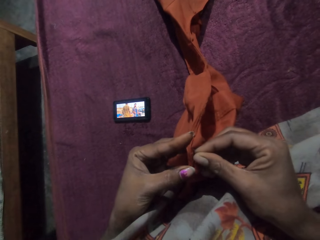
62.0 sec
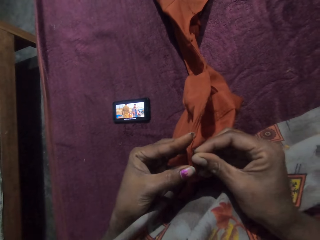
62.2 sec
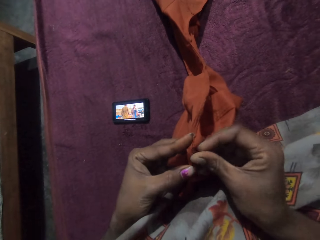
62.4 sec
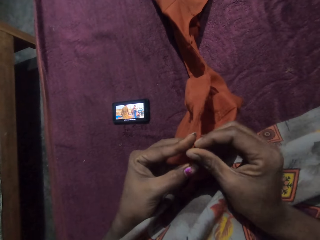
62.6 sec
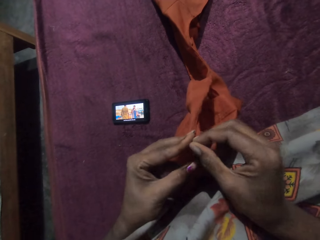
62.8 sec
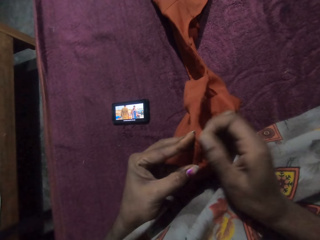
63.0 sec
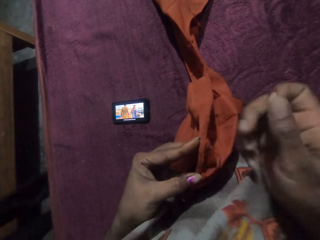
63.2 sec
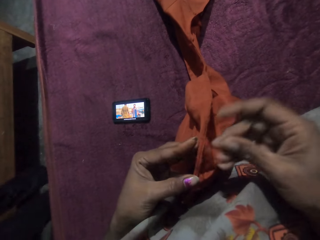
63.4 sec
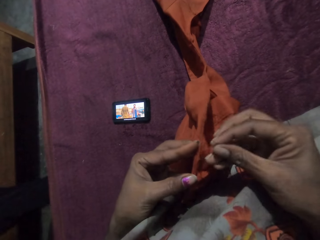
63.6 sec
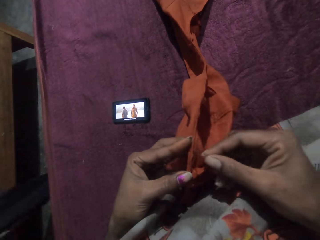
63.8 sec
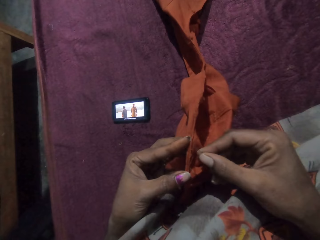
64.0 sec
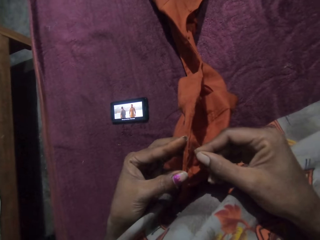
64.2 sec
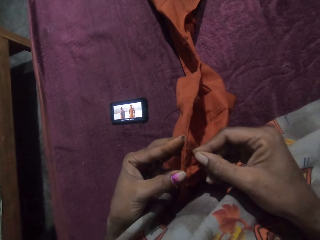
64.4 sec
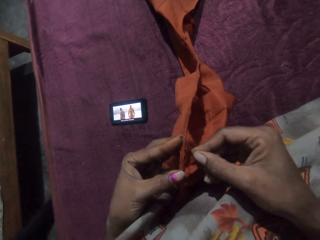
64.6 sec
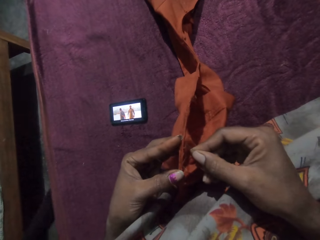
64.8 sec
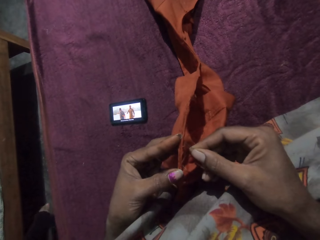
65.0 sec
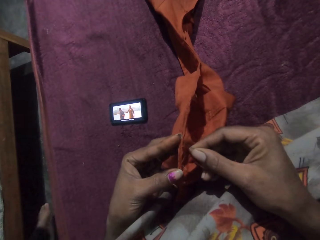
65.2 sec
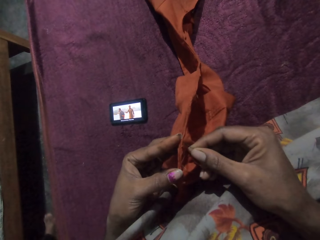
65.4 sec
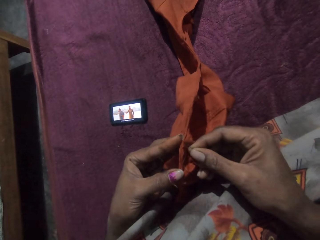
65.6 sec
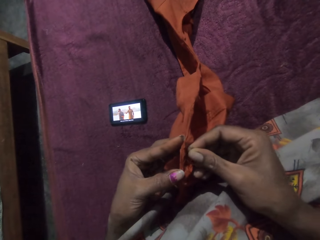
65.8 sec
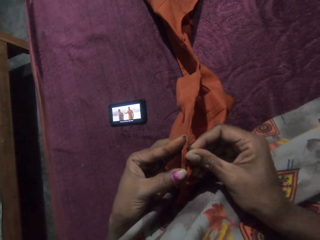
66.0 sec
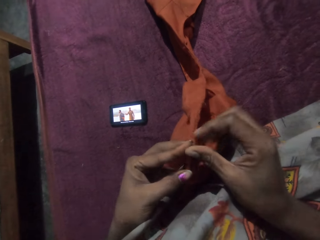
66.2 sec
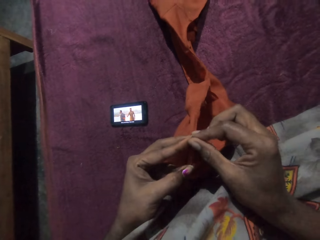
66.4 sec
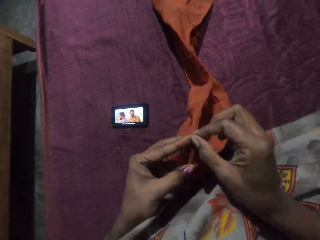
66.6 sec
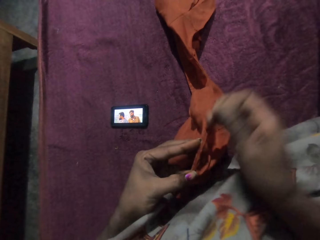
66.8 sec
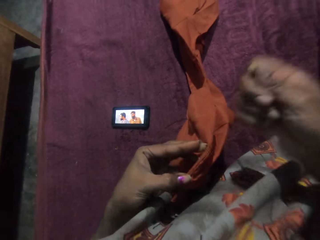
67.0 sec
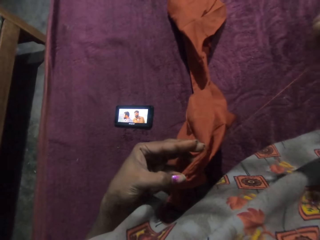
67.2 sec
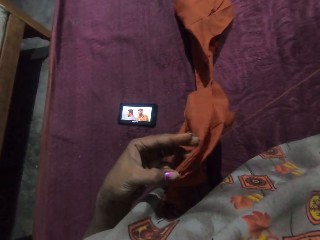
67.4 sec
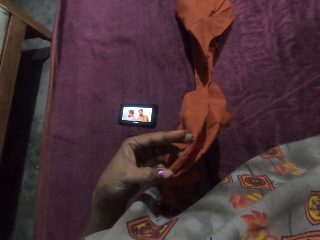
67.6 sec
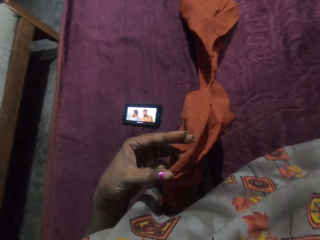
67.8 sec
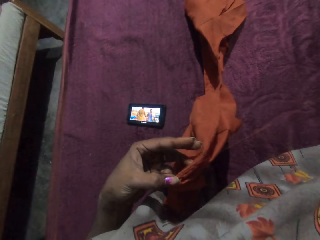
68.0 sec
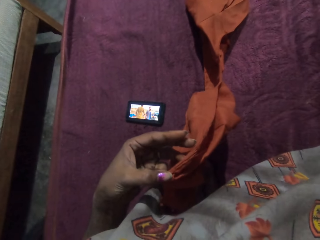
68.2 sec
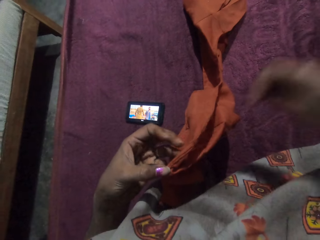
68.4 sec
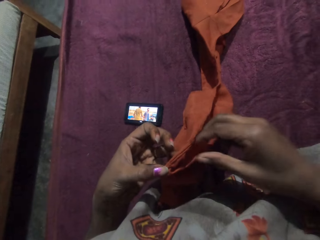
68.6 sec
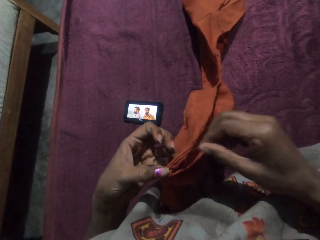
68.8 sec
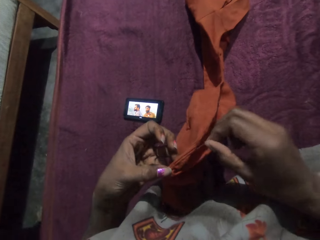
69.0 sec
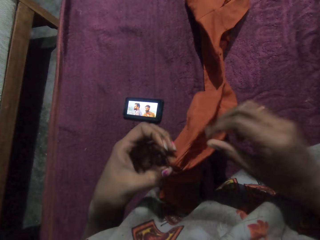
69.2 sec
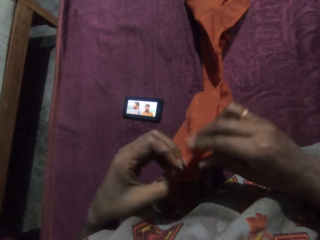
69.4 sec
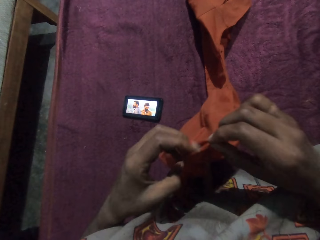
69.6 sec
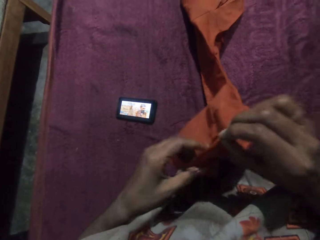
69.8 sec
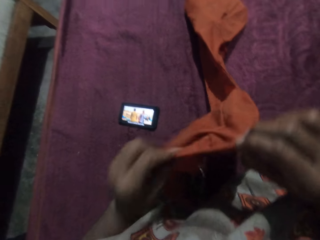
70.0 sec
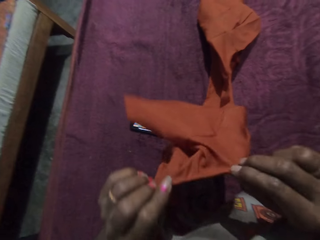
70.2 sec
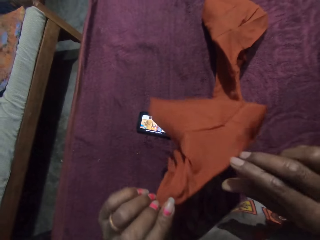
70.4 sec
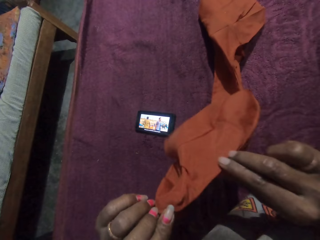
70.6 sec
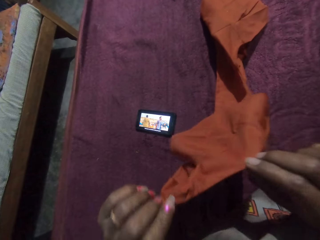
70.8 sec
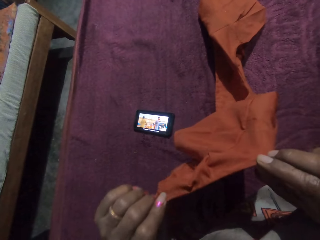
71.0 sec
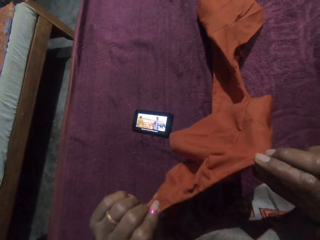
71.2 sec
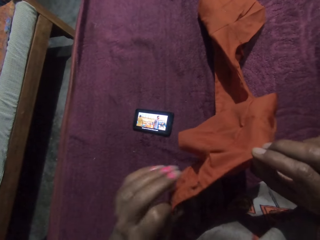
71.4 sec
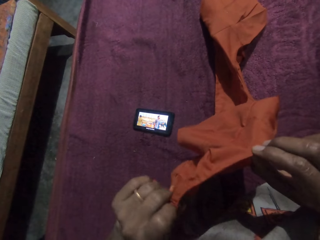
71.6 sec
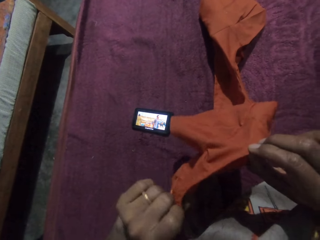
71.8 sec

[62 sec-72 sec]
The camera wearer examines the piece of cloth with both hands.

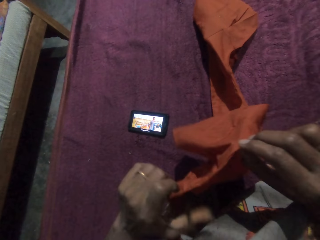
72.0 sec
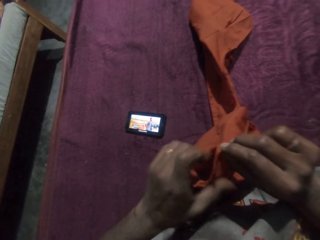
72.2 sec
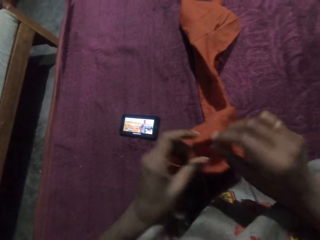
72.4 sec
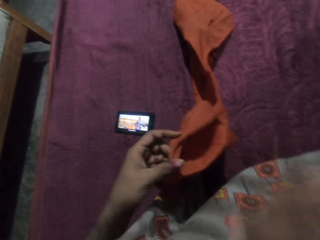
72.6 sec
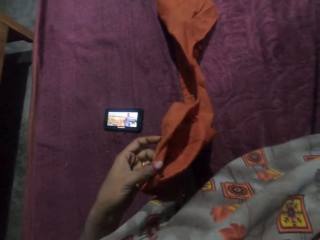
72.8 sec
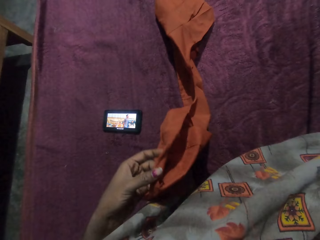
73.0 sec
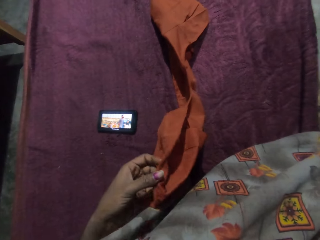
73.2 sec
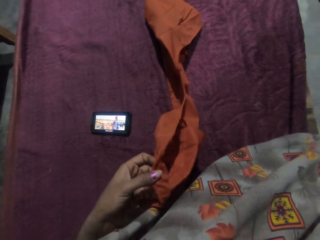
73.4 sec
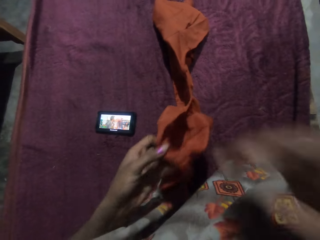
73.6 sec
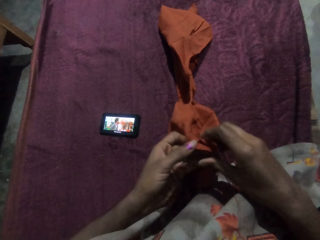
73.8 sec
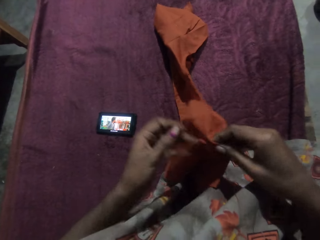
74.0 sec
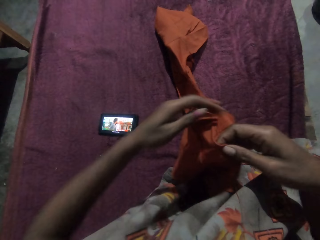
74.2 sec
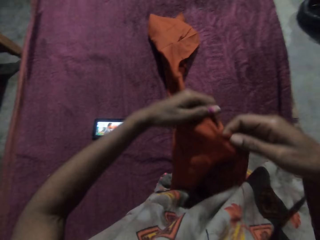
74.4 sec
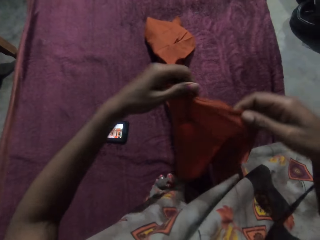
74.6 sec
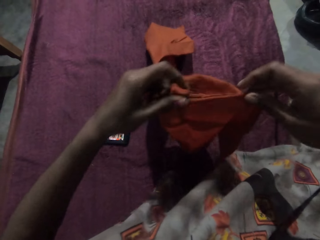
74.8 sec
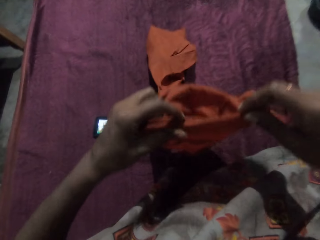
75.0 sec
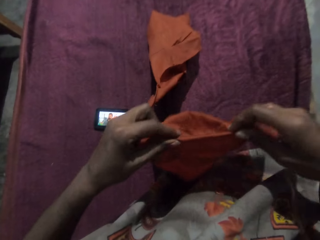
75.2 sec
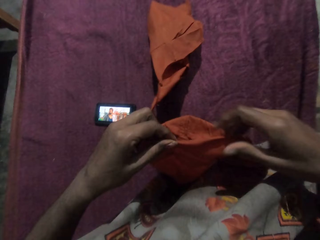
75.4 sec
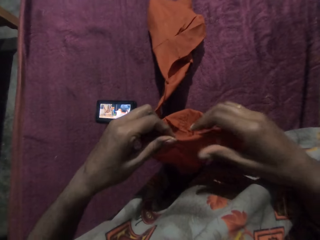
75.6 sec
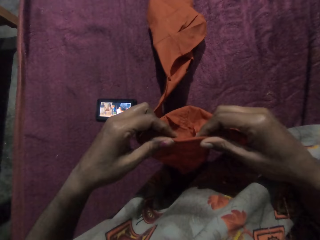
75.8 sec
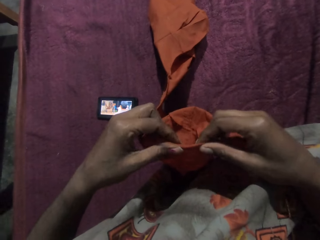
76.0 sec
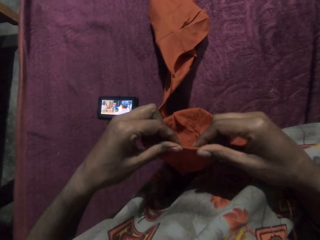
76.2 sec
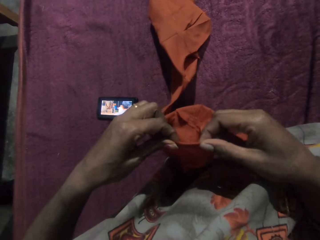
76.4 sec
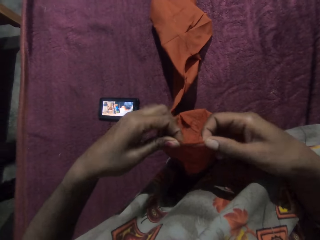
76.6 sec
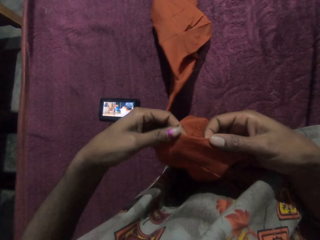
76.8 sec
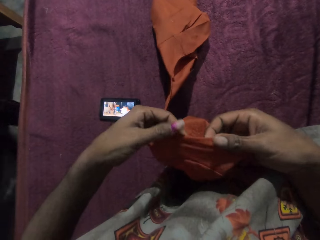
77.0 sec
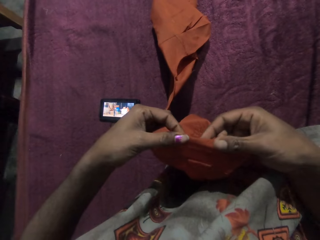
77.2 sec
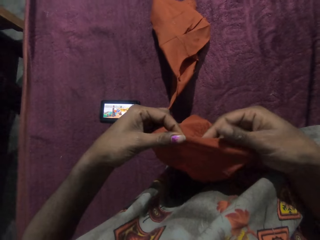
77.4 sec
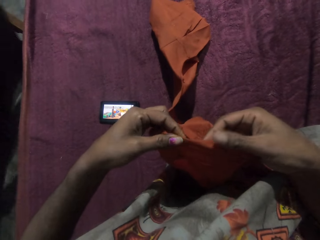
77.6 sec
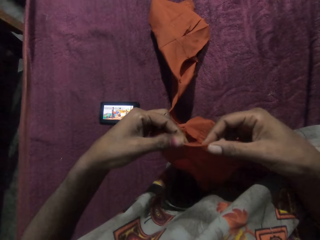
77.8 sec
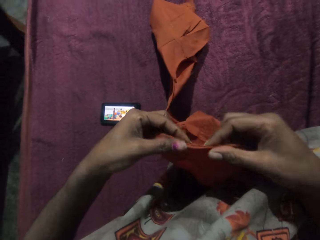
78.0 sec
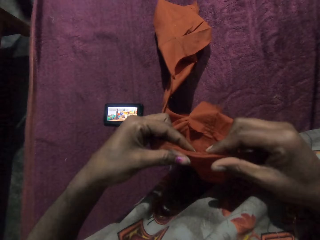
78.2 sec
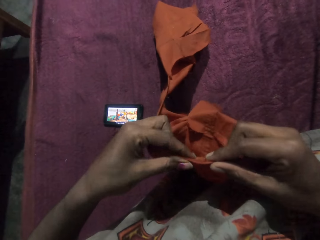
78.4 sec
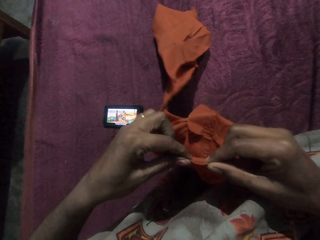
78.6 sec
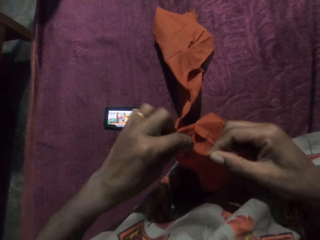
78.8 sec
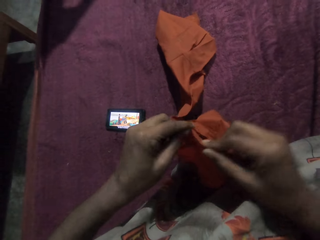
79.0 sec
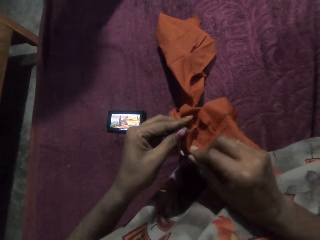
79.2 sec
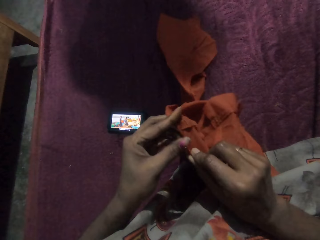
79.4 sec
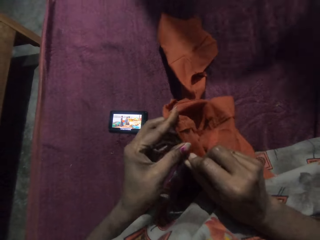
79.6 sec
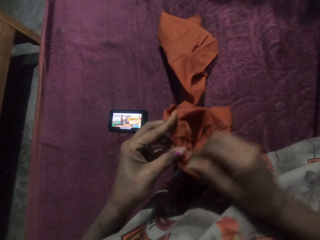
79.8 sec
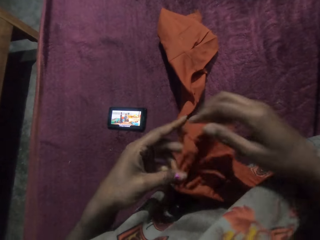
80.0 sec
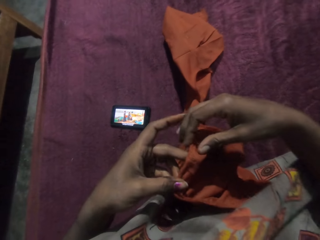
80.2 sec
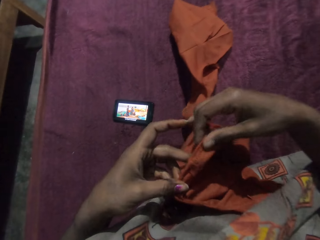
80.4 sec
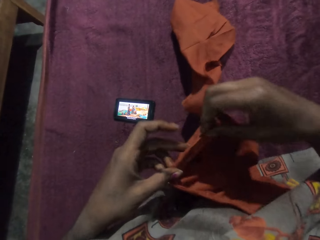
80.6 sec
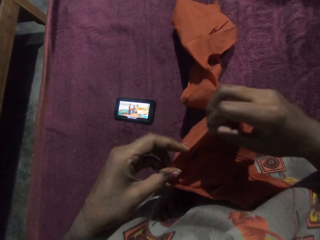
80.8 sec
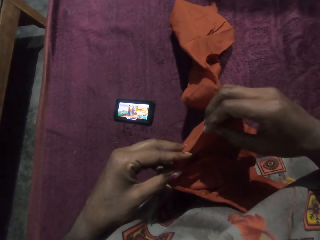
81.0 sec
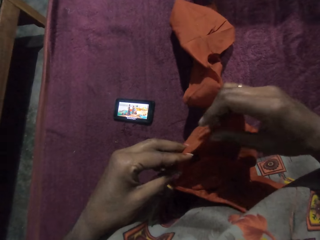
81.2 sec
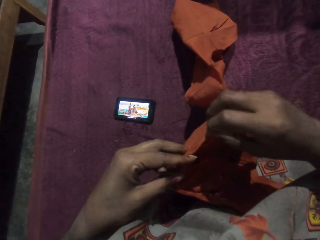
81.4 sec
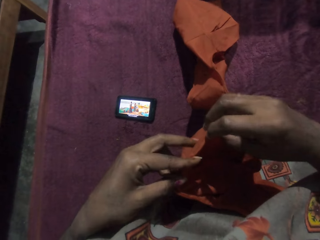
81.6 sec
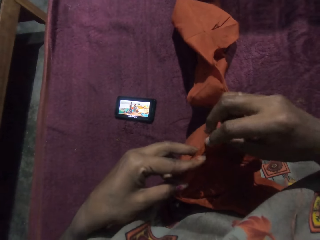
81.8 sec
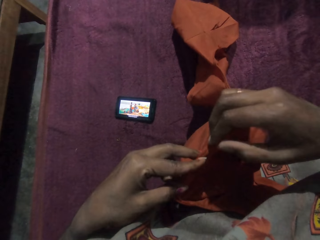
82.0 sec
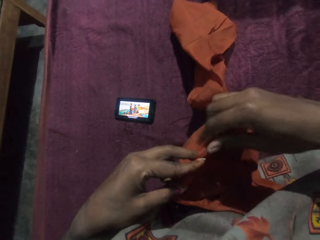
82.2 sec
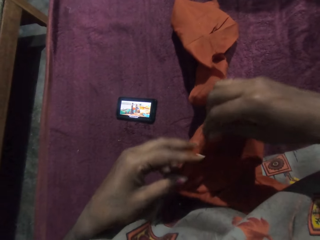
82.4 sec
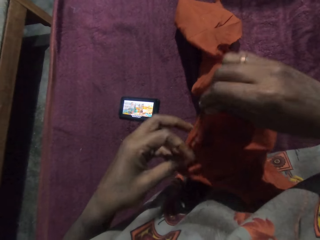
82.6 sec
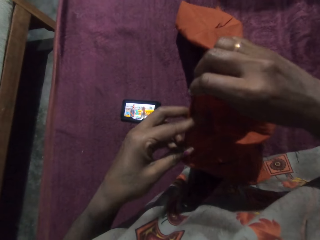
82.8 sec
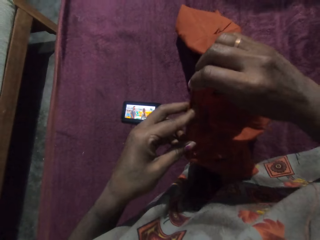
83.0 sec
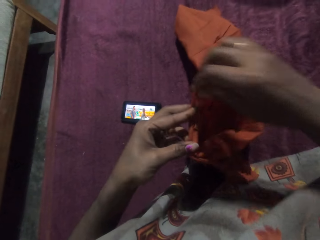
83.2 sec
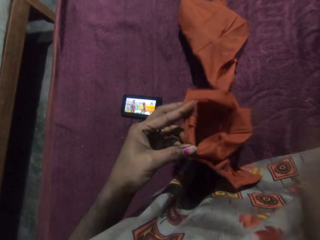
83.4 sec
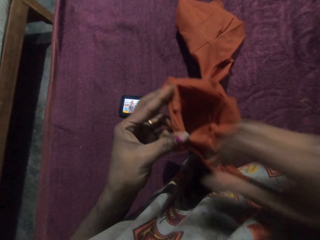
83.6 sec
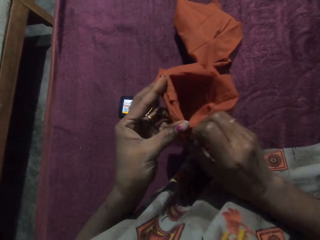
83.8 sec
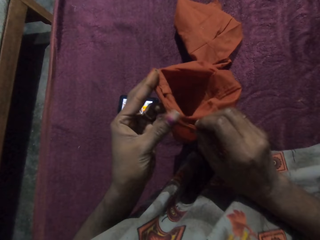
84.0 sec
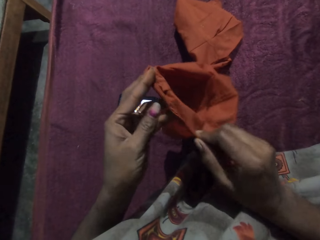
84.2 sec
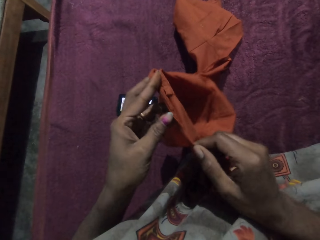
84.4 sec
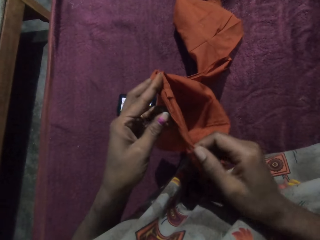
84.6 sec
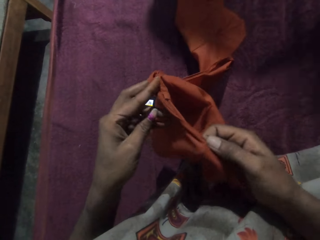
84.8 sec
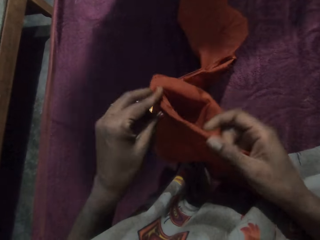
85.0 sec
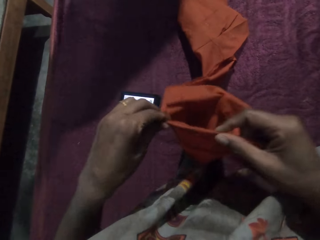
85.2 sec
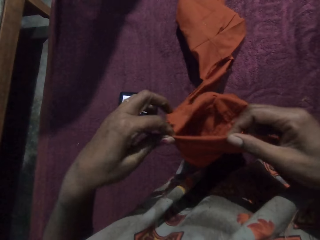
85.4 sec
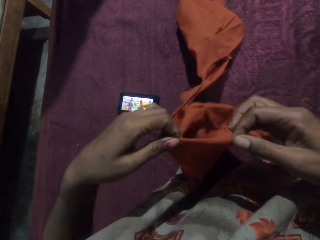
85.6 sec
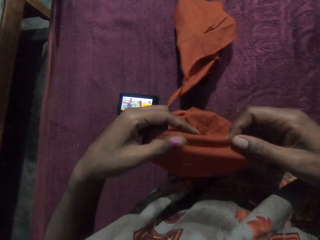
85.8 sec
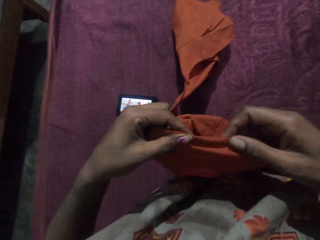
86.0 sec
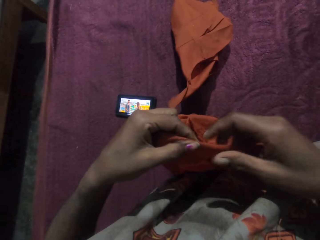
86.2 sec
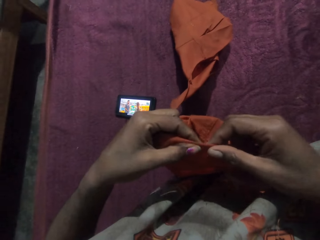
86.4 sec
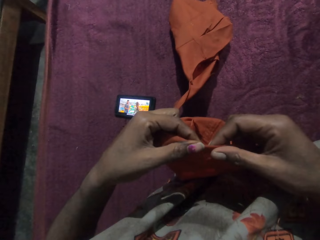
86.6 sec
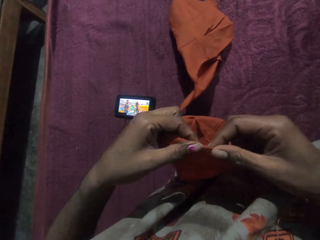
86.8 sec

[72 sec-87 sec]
The camera wearer puts the thread and the needle in her mouth with her right hand. She picks up the piece of cloth in her left hand with her right hand. She examines the piece of cloth with both hands. She folds cloth. The man walks past the camera wearer.
